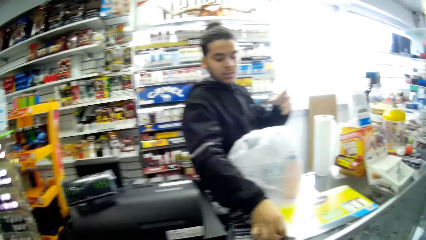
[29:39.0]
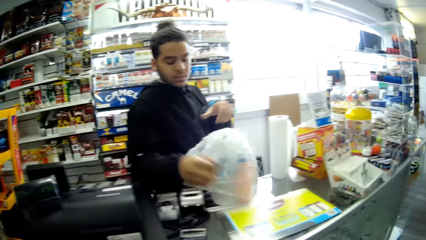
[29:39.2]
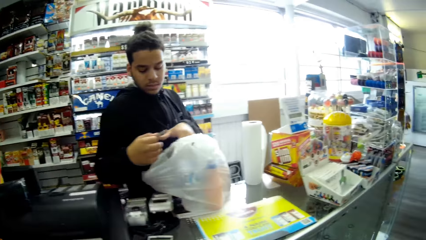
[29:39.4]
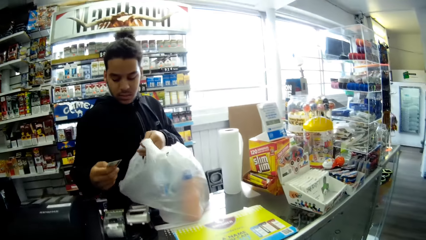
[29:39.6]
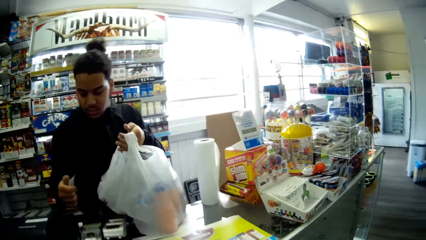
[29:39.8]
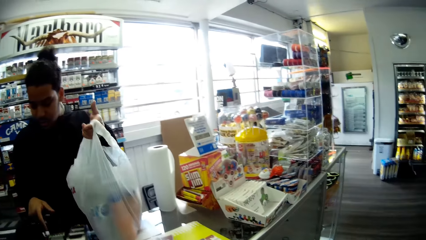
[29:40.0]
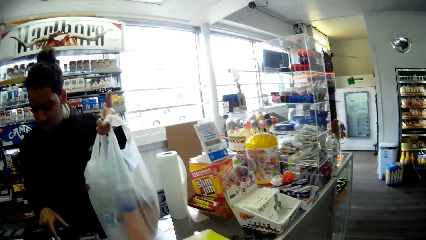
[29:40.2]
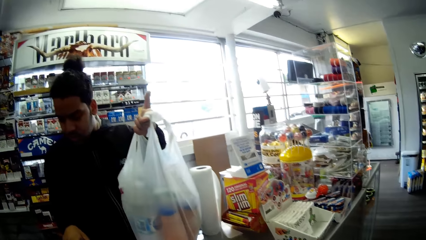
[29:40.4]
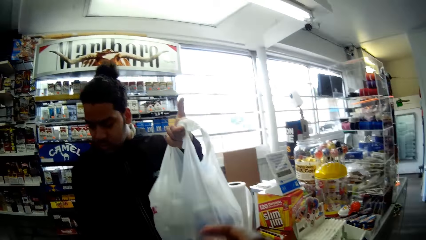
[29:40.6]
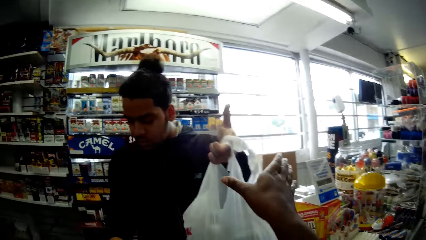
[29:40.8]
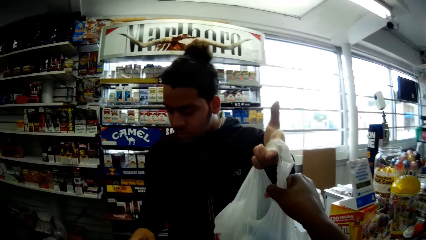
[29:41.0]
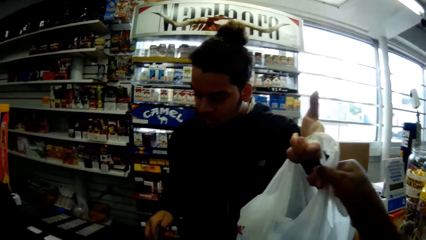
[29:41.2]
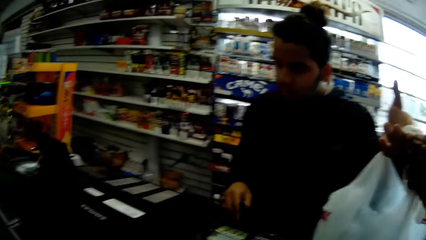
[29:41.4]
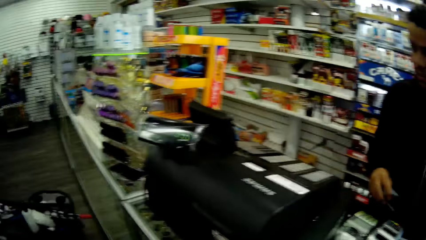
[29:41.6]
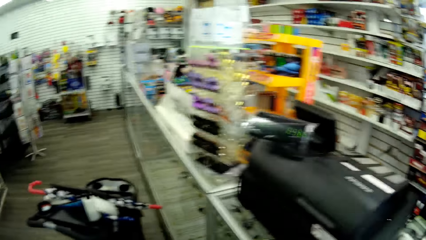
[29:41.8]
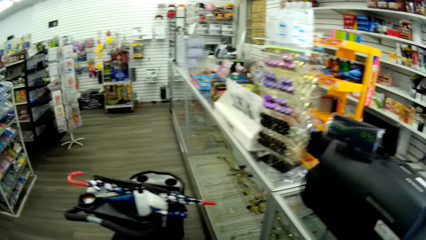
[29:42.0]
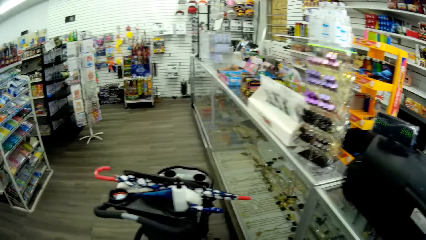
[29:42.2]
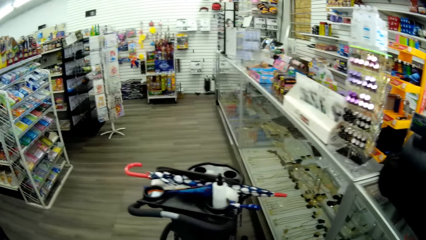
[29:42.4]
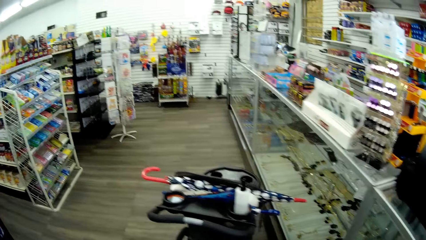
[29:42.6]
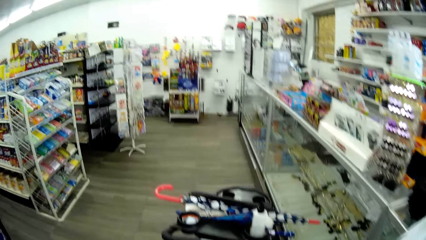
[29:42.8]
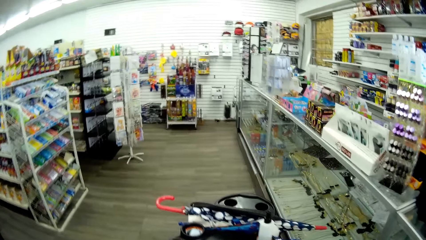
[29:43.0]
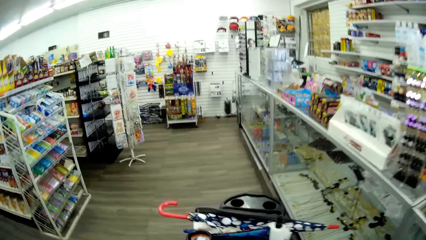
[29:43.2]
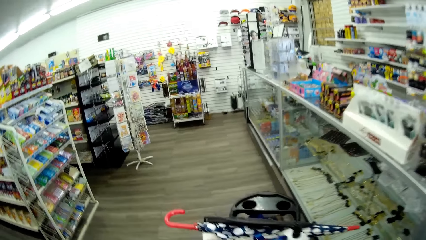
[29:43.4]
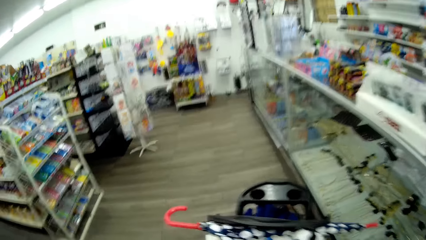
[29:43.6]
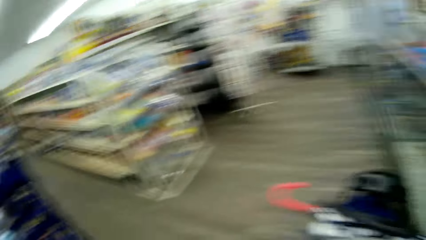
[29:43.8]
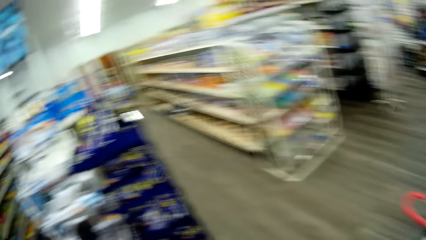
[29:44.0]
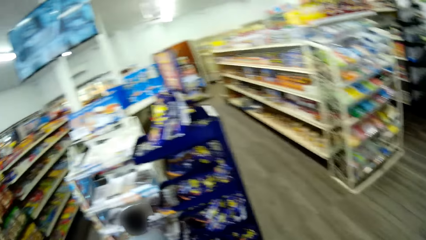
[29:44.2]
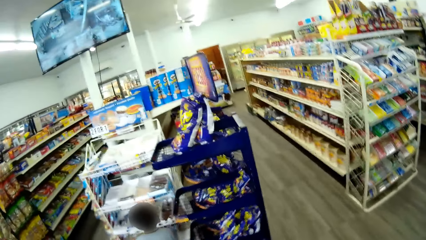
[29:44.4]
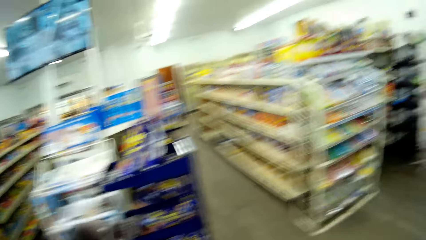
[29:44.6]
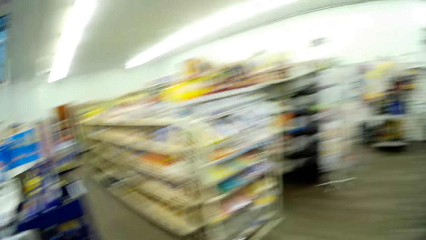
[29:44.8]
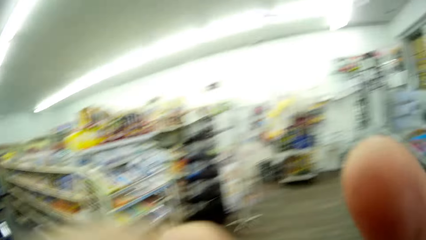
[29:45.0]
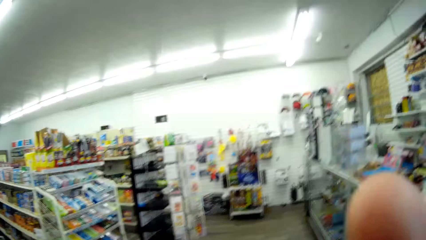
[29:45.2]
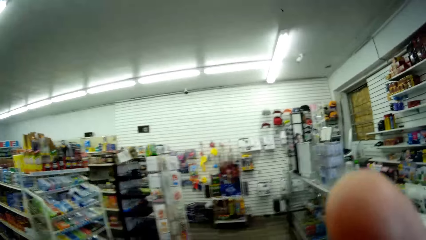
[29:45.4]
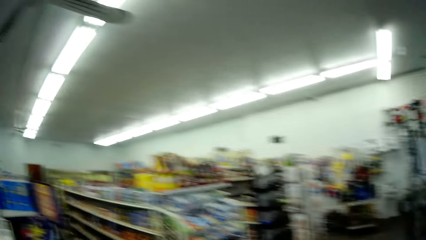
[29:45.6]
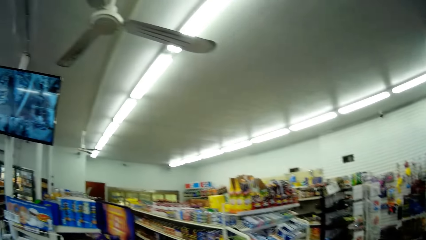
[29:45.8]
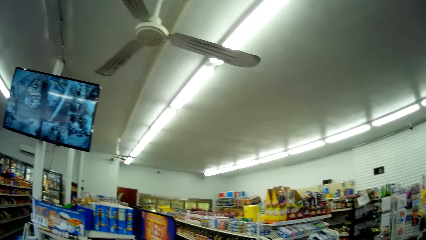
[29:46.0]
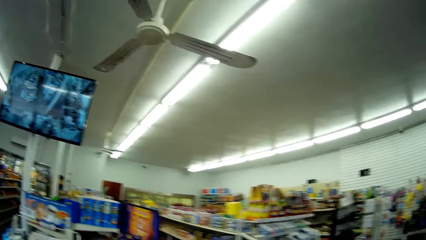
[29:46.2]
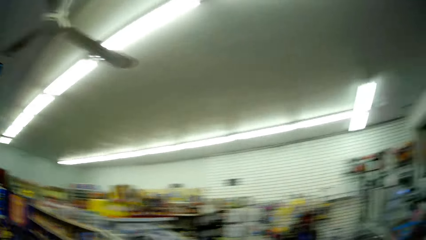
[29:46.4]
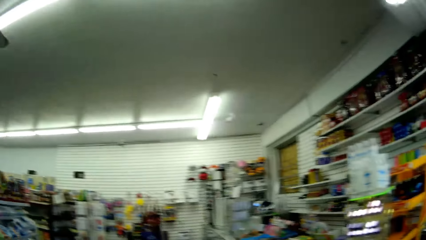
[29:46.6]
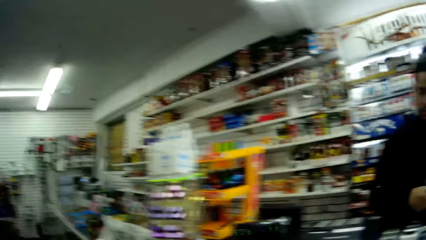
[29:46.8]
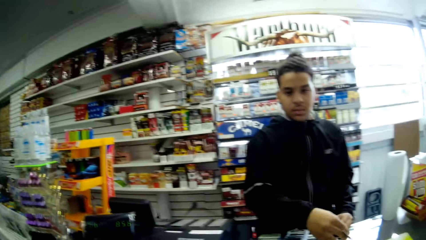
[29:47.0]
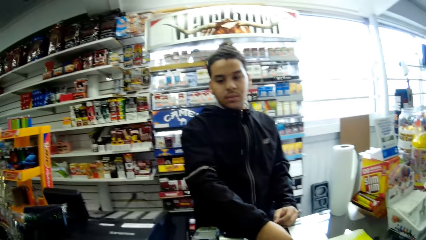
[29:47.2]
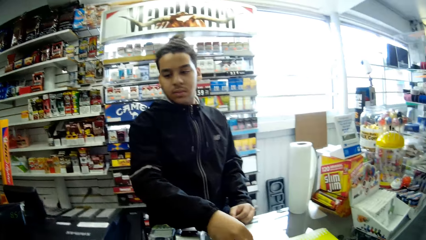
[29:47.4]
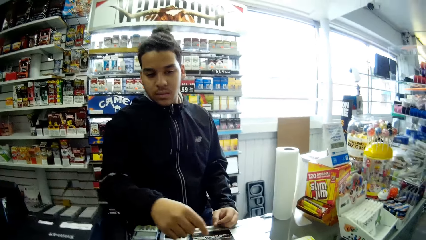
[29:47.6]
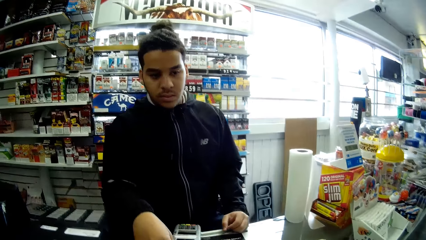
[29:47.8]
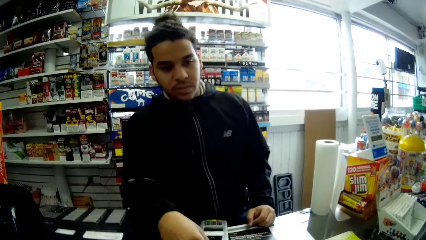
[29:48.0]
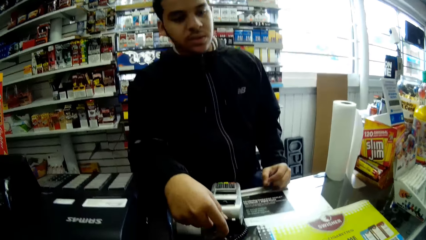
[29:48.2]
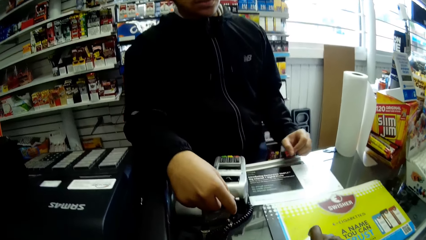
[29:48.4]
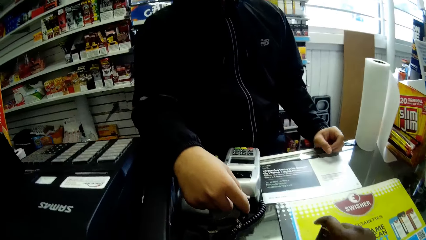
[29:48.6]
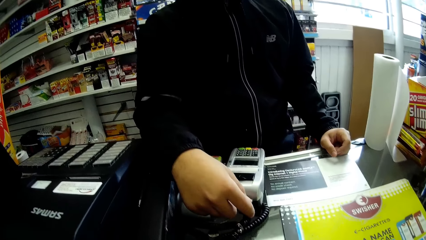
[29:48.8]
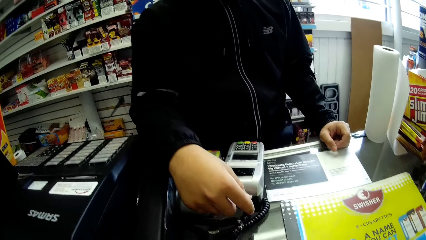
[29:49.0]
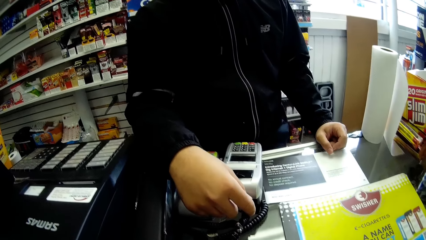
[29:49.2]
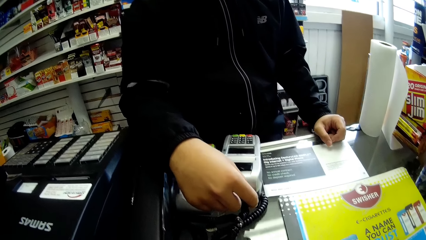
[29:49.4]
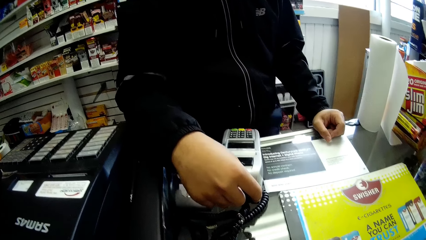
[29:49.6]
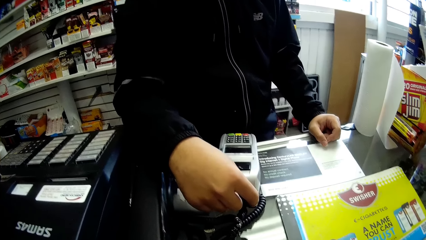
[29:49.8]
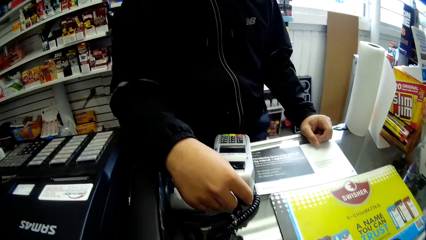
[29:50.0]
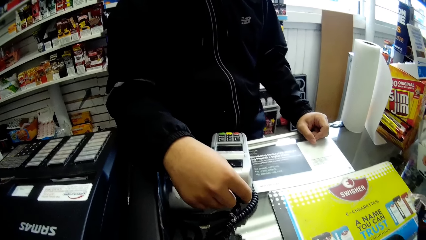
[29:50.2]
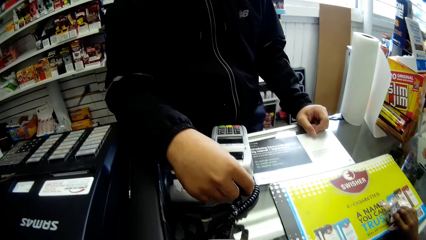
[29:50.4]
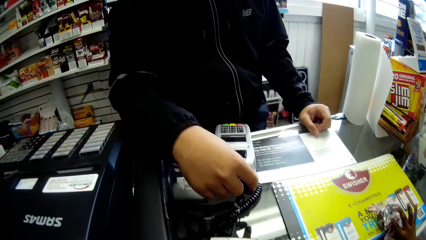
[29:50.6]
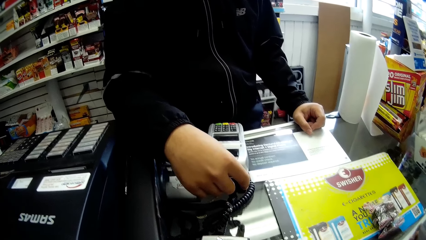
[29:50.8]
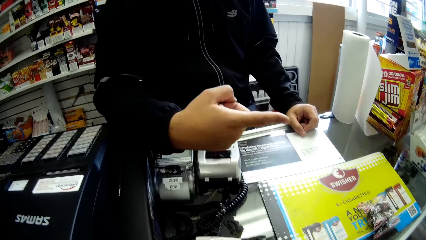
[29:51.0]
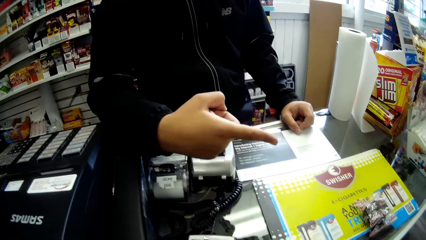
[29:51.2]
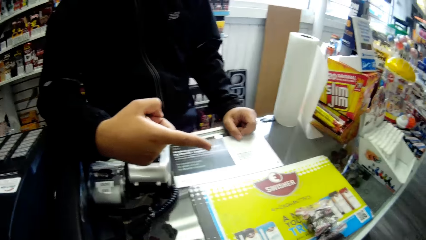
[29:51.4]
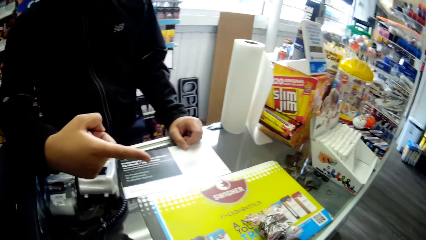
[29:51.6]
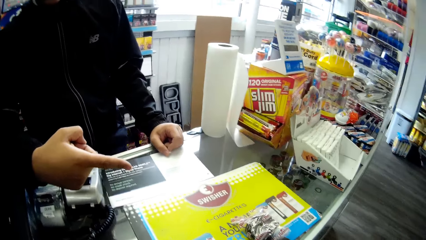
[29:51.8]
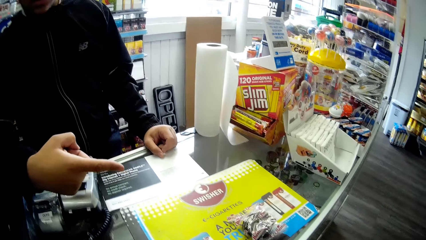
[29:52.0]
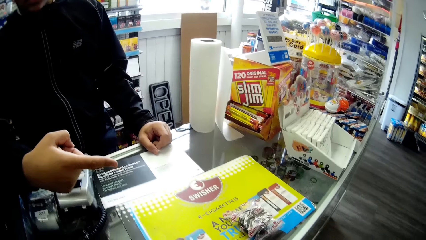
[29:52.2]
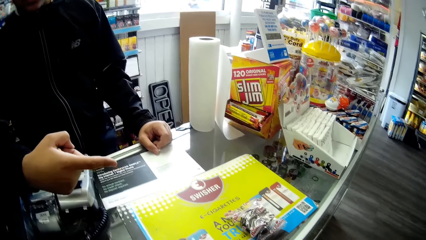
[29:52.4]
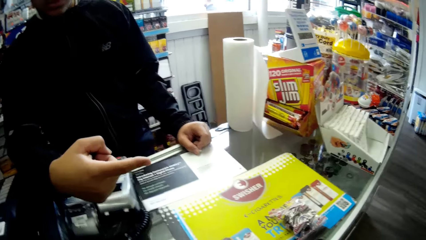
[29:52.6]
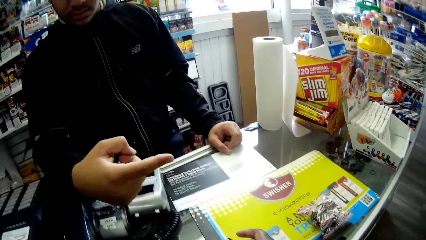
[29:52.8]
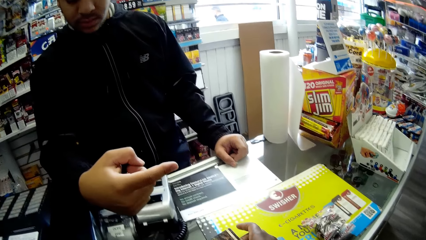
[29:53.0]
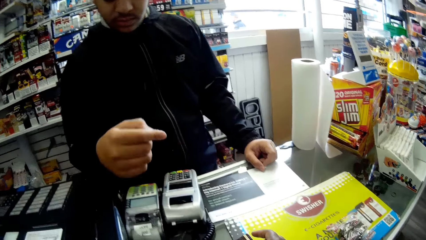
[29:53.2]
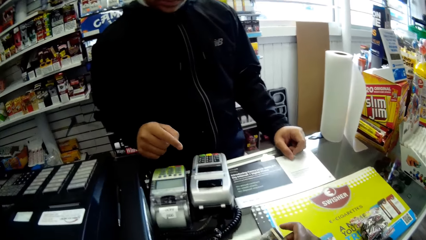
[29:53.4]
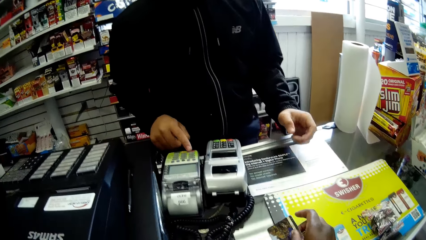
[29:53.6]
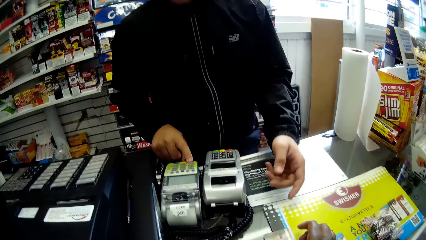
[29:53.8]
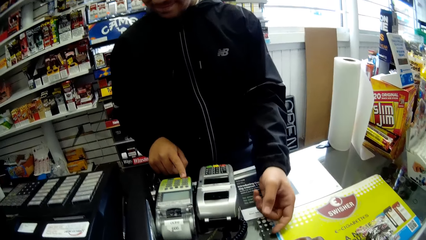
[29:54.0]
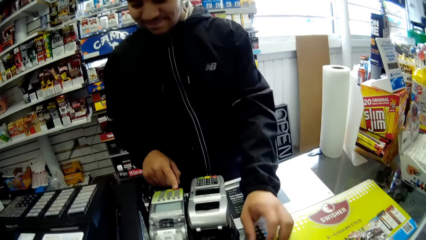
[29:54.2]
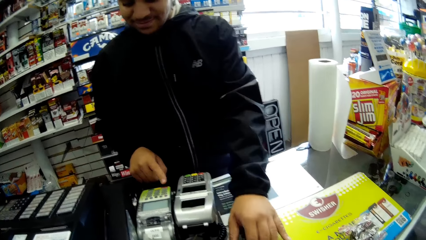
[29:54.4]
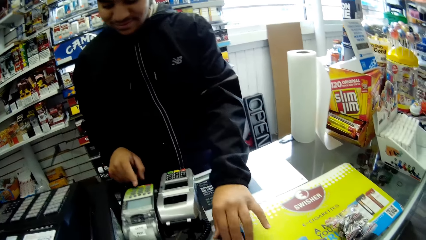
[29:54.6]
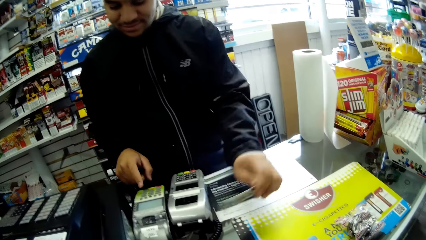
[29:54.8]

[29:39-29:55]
The cashier picks a debit card from the front desk with his right hand. He lifts the polythene bag or shopping bag from the front desk with his left hand. The camera wearer collects the polythene bag from the cashier with her right hand. The cashier gives the camera wearer the shopping bag. The camera wearer looks around. The cashier runs the smart card. The boy drops a sachet on the front desk with his right hand. The cashier points ahead. The camera wearer drops the debit card on the front desk with her right hand. The cashier picks the debit card from the front desk with his left hand. The camera wearer gives the cashier something.
